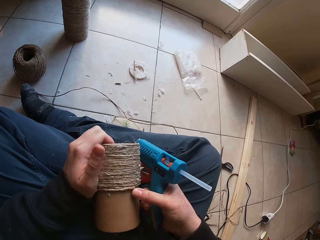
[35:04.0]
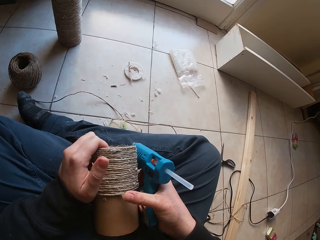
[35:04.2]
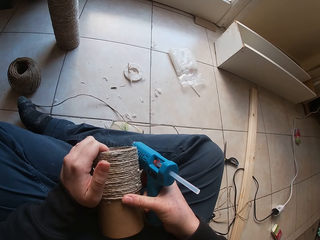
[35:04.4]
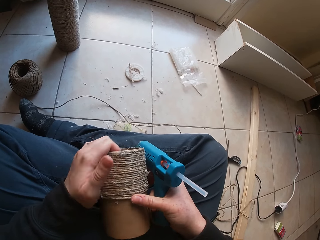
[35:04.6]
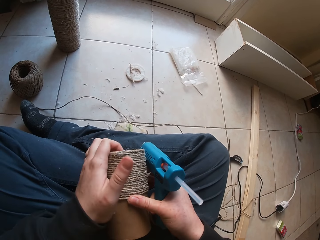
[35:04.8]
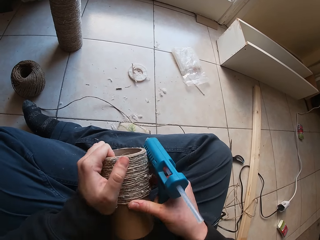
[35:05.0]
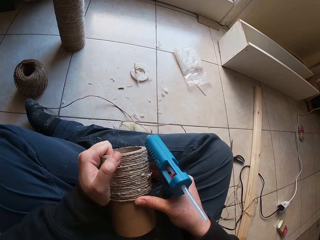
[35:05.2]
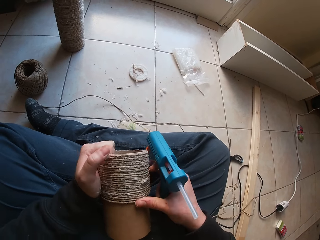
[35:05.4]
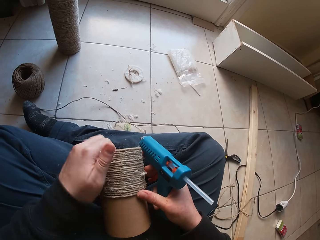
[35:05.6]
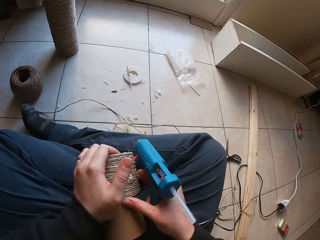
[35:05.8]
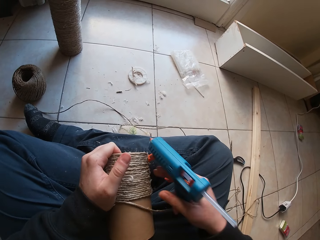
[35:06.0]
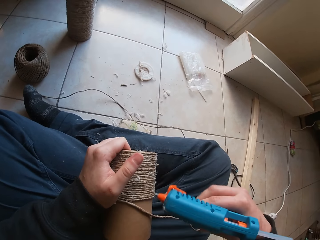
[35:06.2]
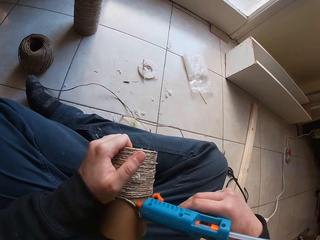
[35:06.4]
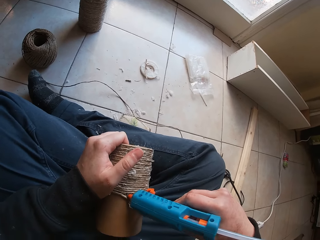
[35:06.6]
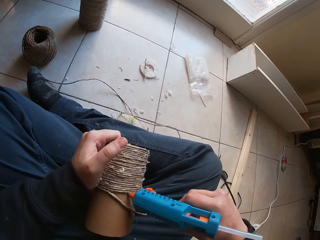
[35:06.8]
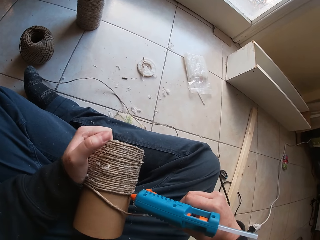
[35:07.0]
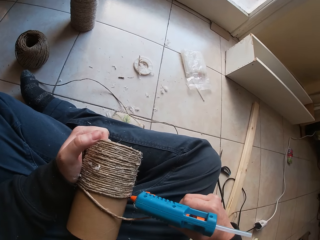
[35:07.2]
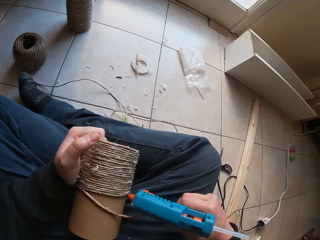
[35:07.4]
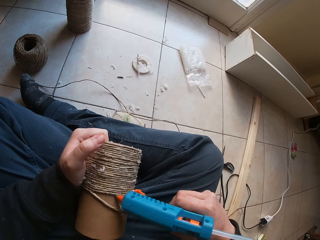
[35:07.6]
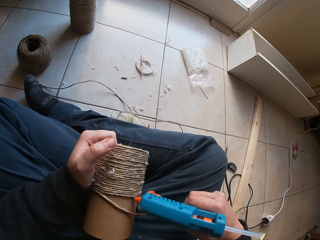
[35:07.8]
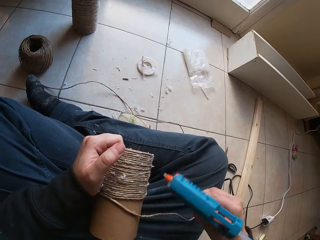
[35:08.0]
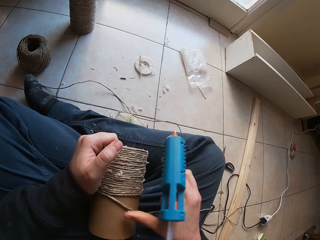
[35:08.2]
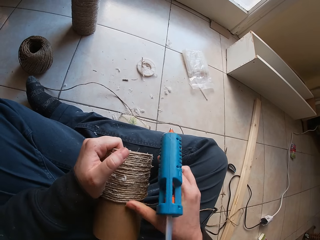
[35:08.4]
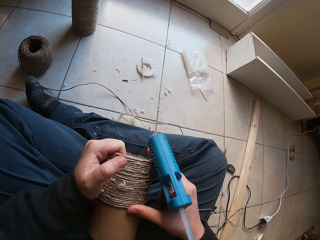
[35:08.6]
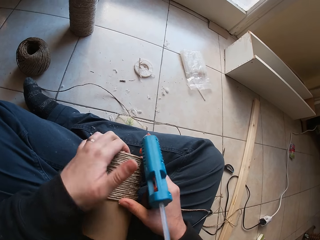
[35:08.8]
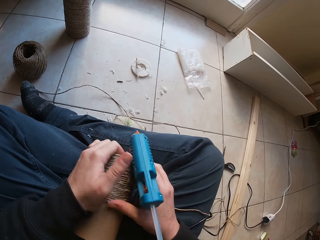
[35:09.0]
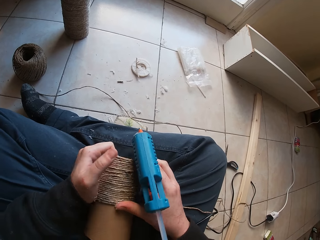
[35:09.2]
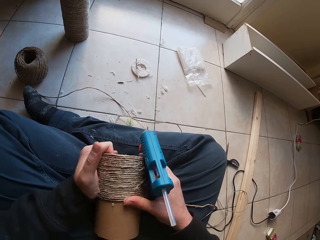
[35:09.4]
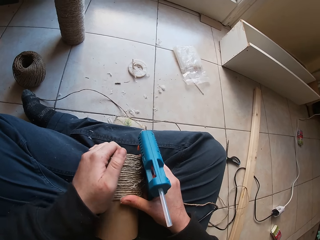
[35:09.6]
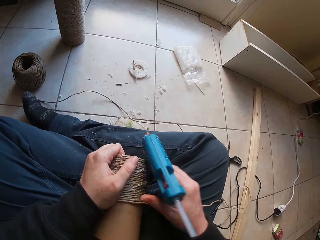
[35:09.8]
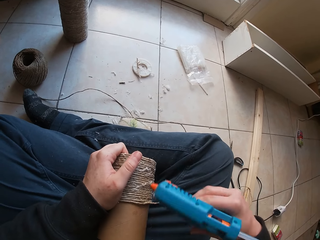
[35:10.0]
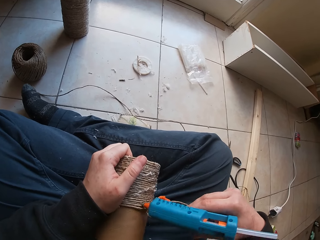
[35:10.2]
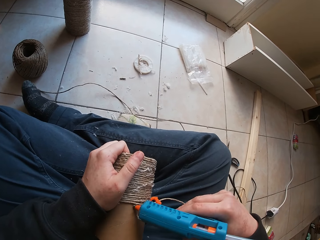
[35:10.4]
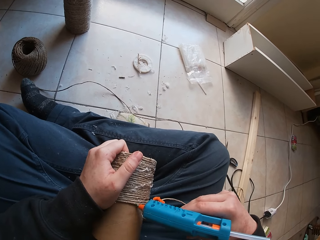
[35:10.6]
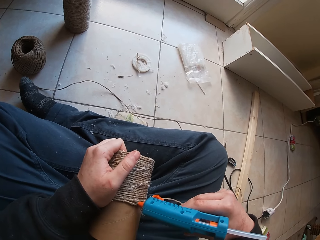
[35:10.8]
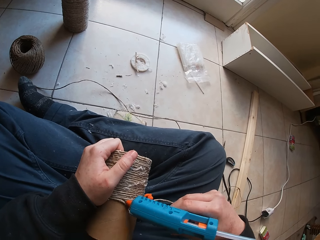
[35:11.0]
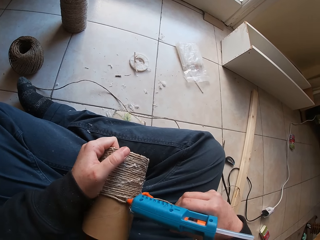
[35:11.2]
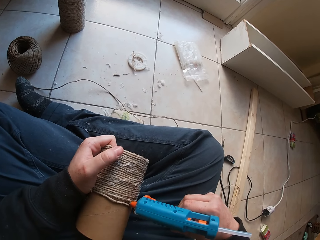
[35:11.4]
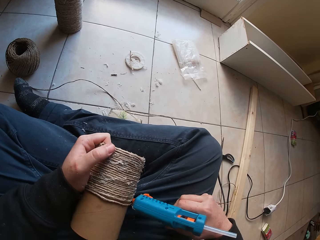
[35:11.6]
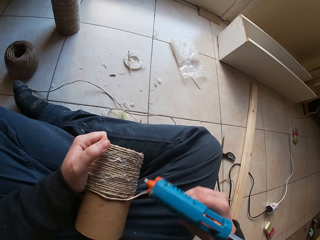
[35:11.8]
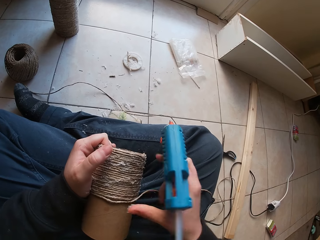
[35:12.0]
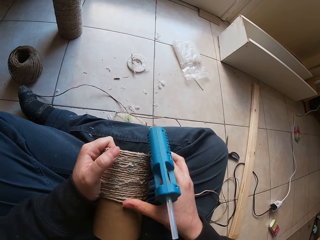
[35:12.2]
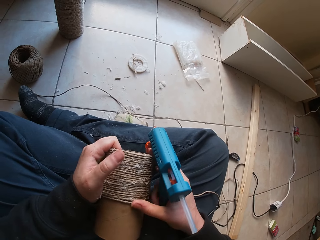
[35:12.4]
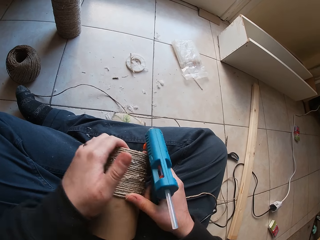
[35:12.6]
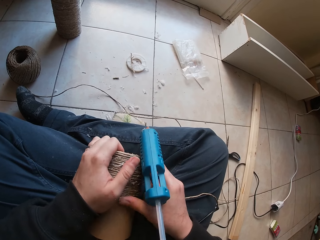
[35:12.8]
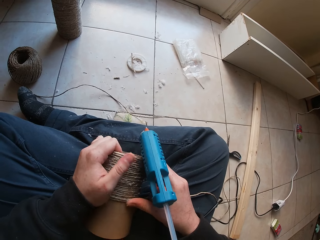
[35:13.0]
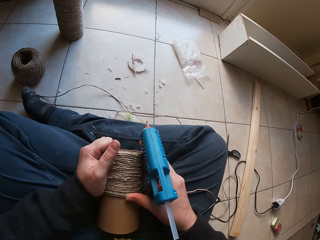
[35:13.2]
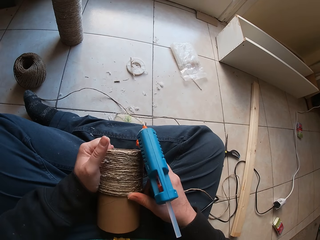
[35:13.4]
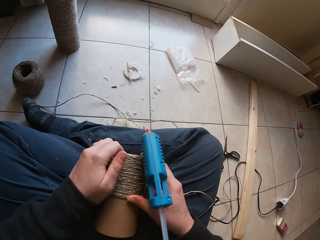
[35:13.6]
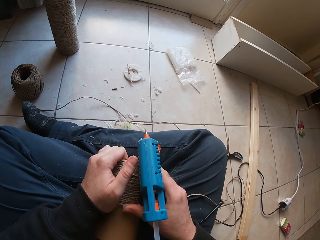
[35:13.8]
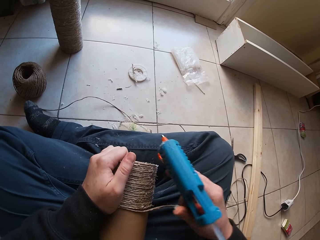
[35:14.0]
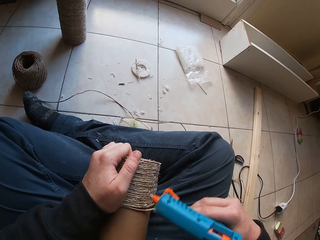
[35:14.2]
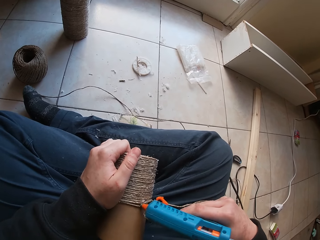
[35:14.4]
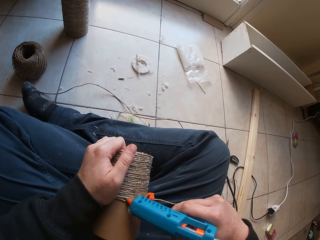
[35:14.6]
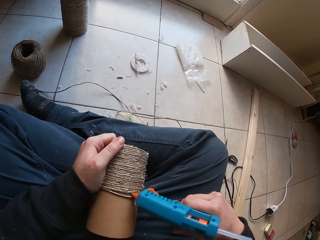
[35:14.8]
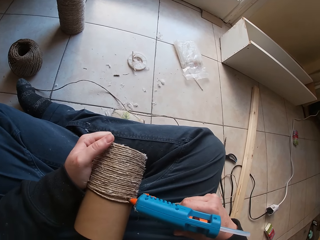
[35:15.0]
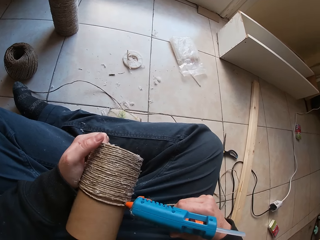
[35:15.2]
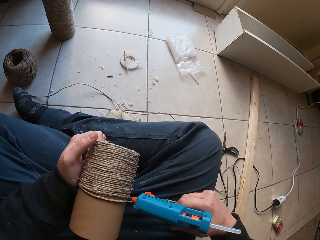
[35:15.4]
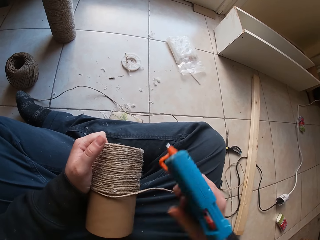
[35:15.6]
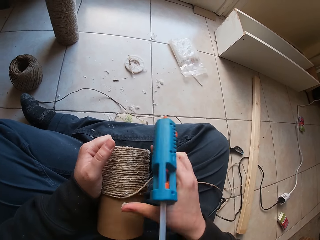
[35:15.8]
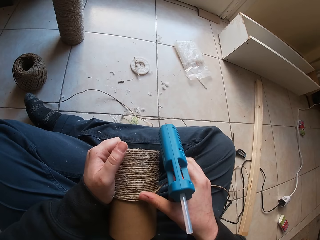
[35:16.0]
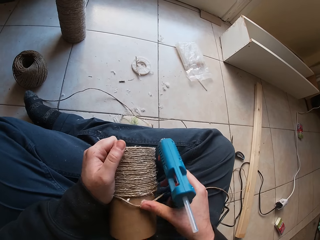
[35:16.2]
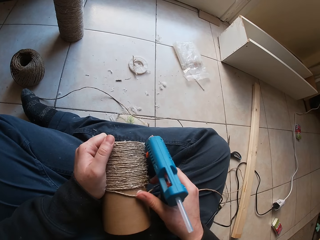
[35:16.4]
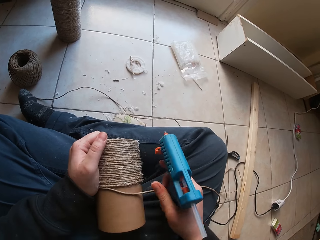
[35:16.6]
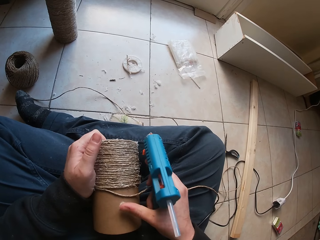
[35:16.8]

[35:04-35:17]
The camera wearer touches the rope.

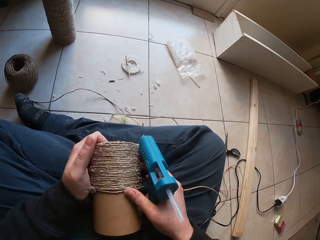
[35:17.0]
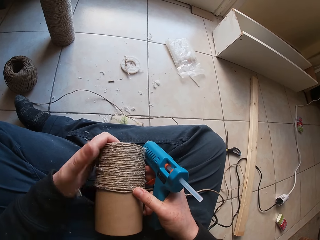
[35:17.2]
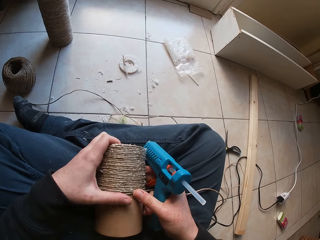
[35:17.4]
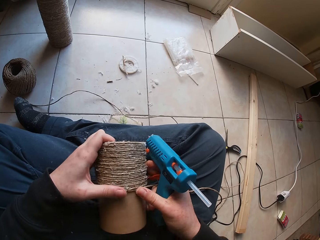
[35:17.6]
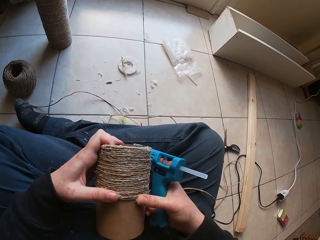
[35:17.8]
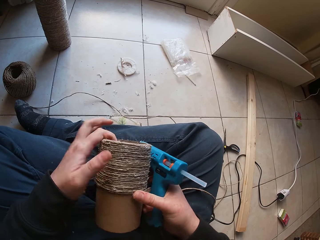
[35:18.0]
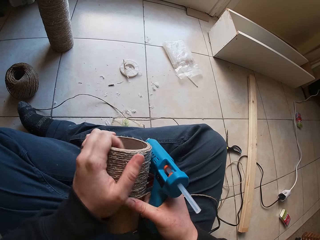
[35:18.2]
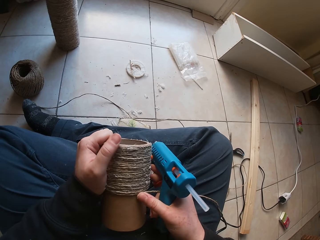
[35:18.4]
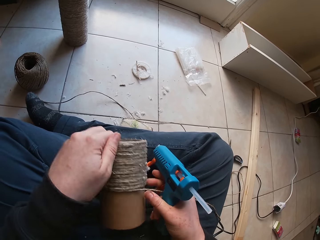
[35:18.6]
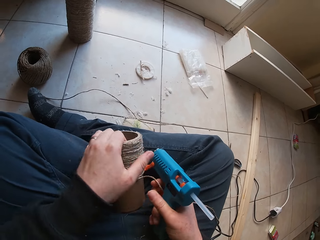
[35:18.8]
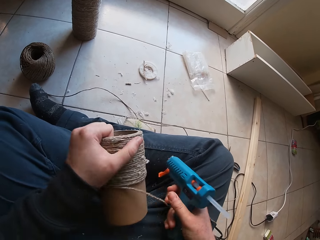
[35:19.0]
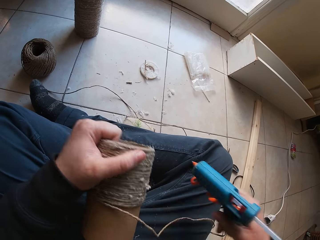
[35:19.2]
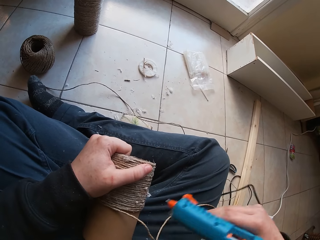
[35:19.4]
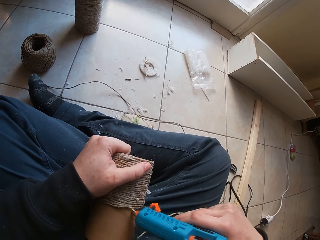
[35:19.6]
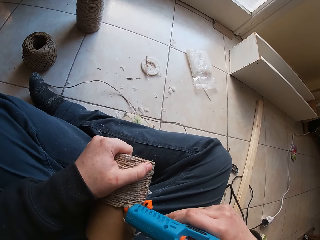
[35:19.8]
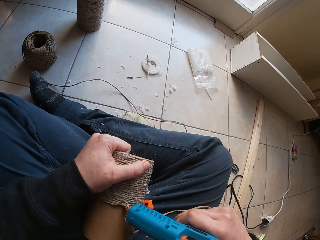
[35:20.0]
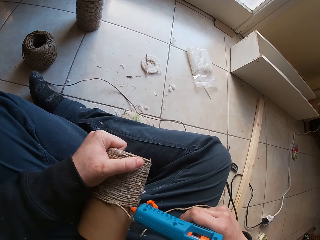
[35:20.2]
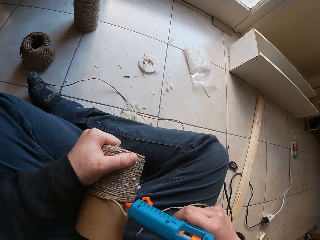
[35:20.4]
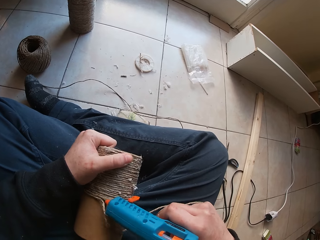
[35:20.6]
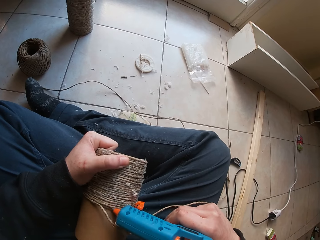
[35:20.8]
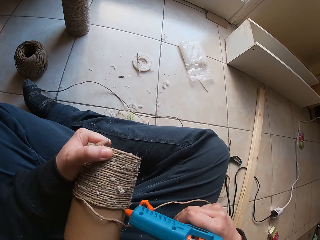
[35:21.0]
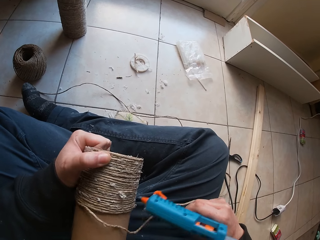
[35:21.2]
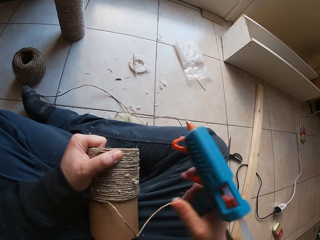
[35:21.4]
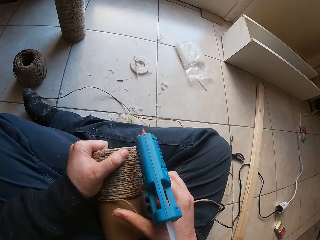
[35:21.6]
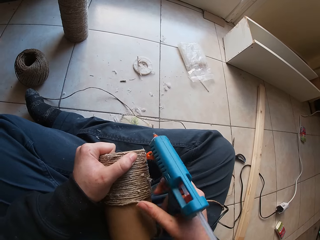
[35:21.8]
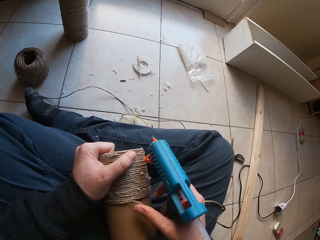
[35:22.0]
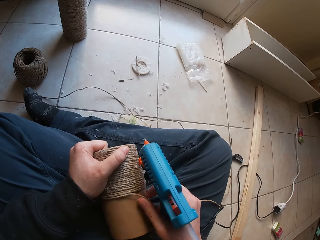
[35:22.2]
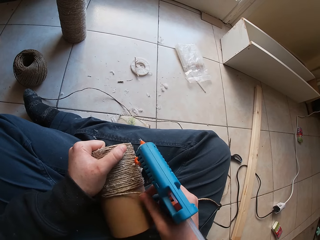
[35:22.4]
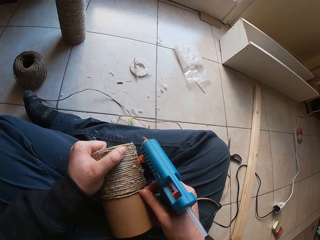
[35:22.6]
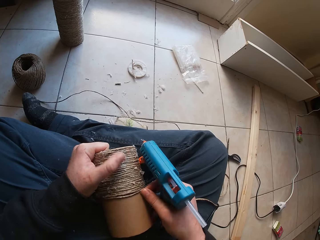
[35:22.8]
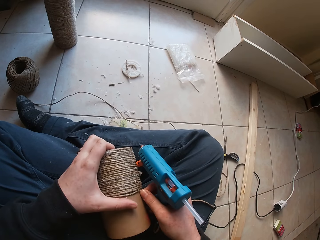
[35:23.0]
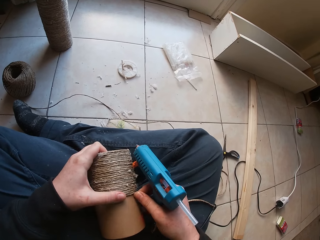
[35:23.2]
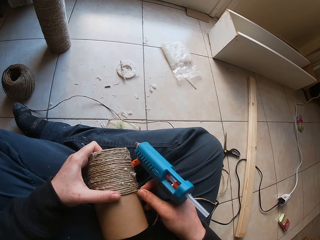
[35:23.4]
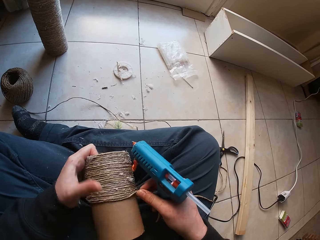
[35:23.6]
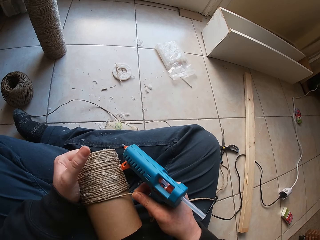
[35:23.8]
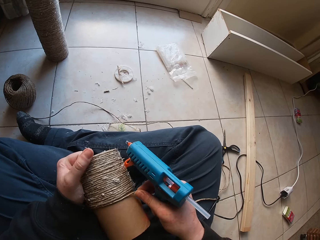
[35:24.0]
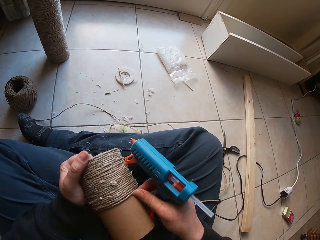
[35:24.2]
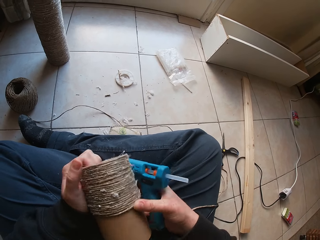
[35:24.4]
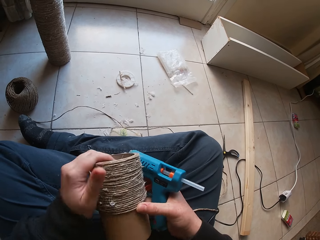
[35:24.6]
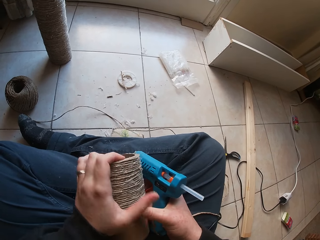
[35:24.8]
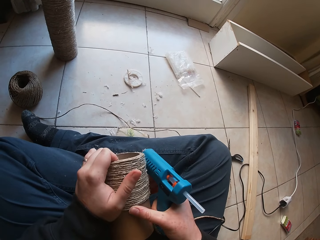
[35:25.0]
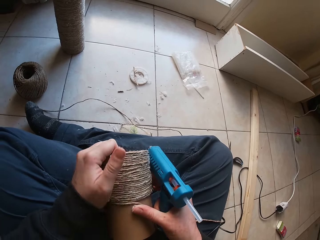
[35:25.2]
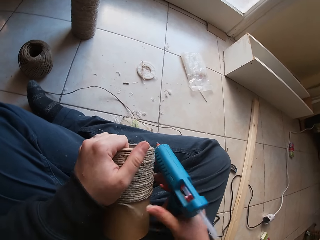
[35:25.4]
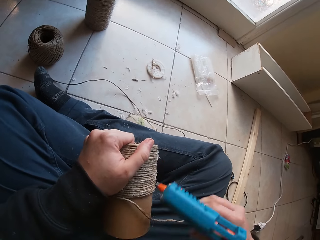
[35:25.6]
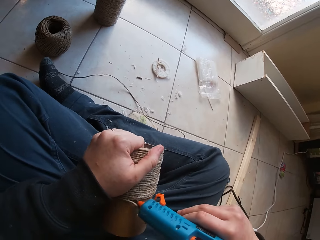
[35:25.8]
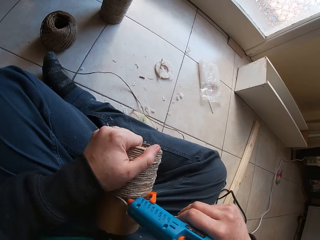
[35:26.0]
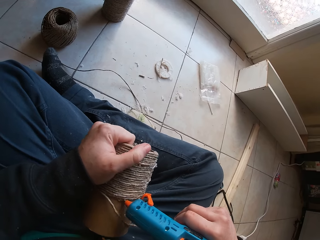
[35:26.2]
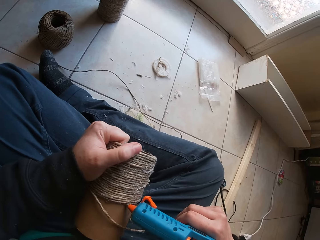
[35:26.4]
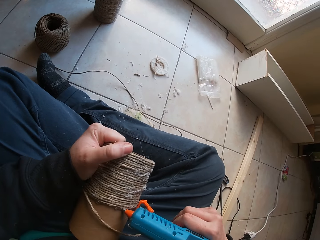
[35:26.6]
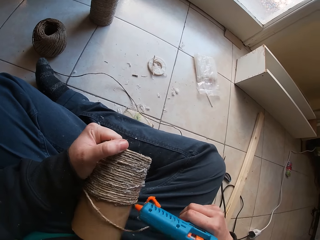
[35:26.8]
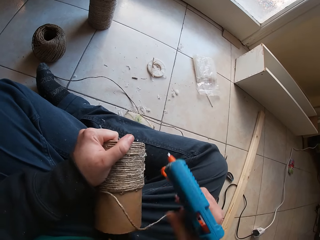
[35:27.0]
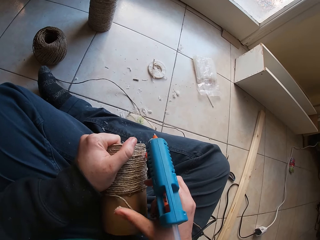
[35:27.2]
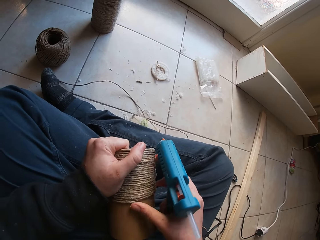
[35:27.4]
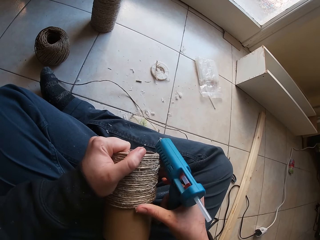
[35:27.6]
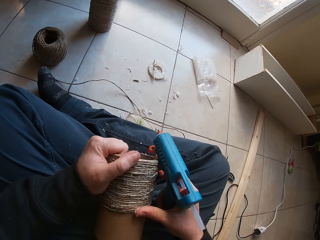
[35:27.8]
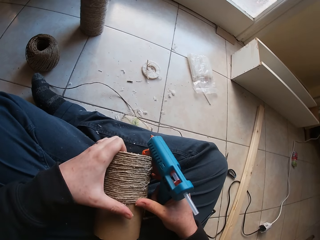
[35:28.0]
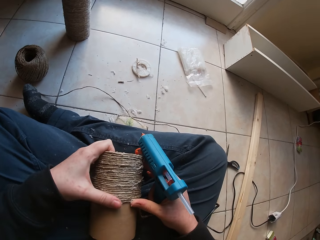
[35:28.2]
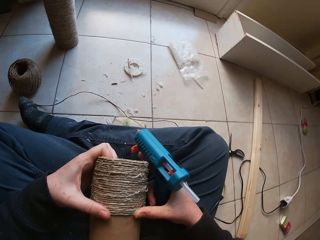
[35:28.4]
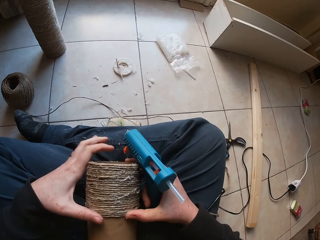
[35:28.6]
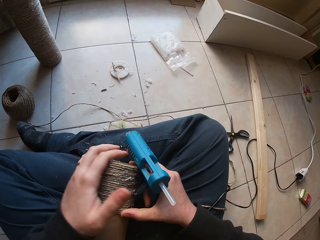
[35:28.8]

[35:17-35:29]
The camera wearer touches the driller. They touch the rope.
